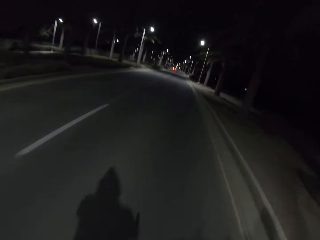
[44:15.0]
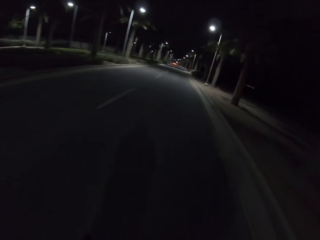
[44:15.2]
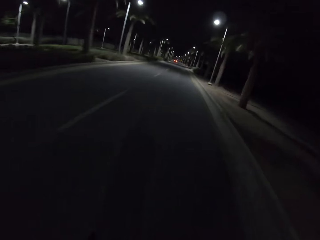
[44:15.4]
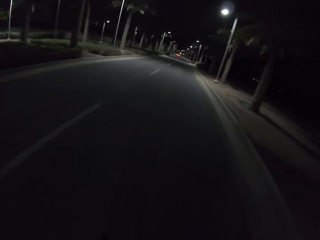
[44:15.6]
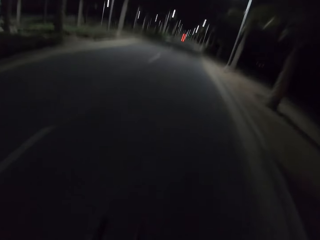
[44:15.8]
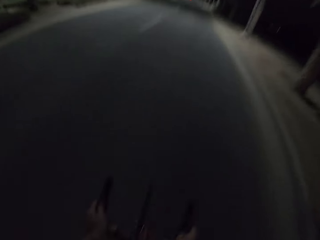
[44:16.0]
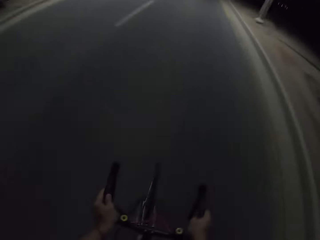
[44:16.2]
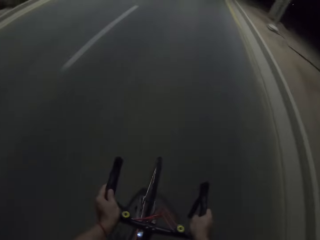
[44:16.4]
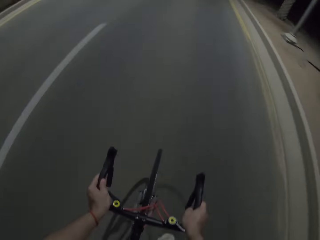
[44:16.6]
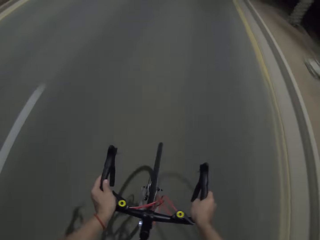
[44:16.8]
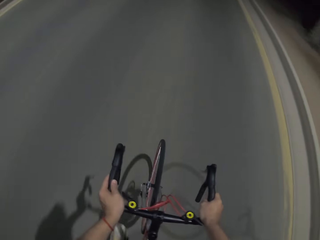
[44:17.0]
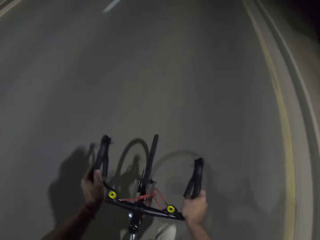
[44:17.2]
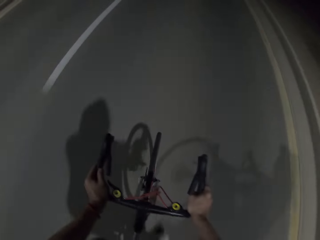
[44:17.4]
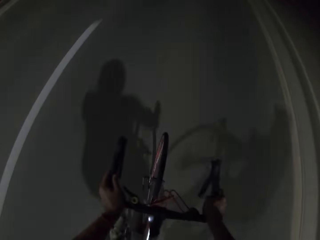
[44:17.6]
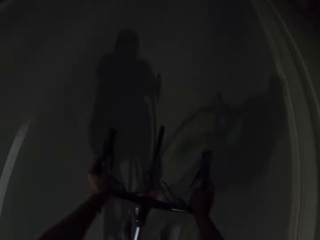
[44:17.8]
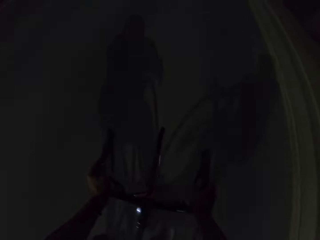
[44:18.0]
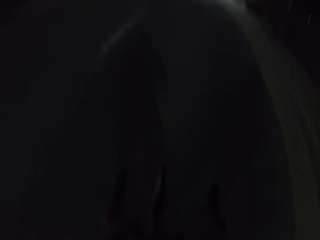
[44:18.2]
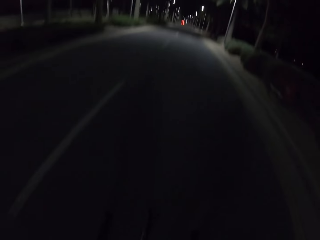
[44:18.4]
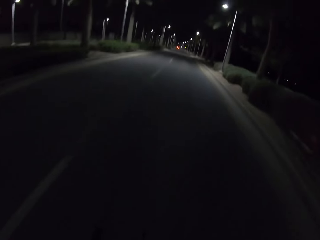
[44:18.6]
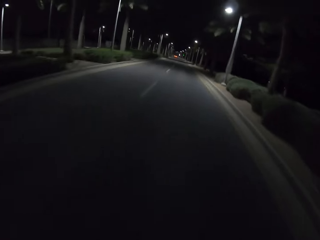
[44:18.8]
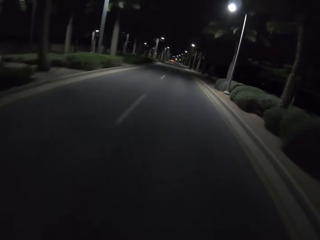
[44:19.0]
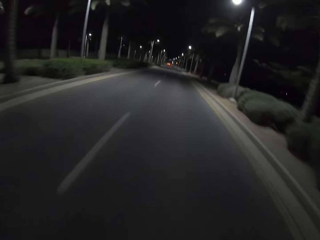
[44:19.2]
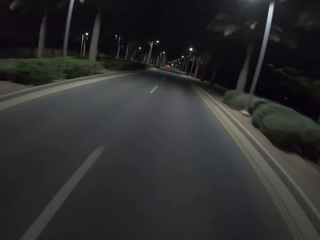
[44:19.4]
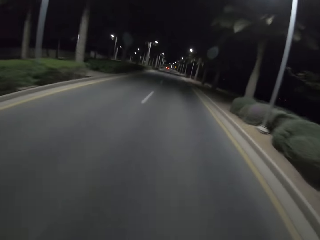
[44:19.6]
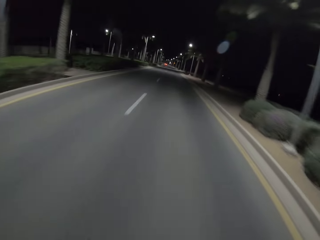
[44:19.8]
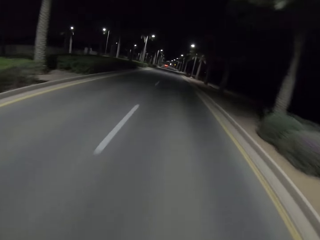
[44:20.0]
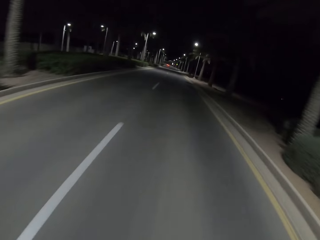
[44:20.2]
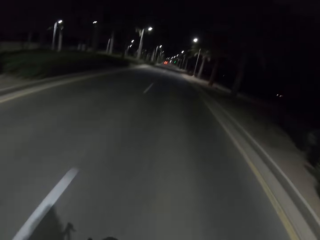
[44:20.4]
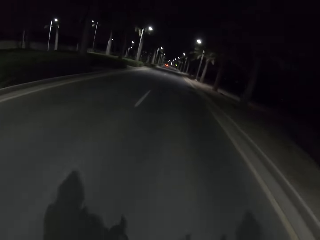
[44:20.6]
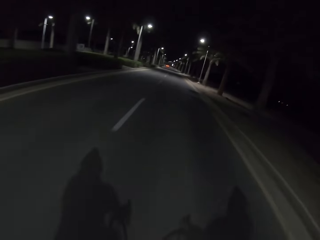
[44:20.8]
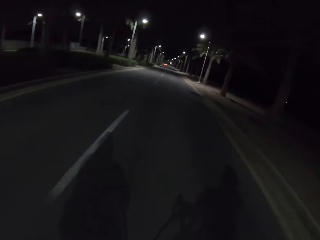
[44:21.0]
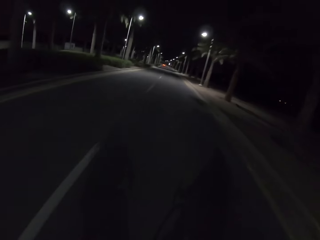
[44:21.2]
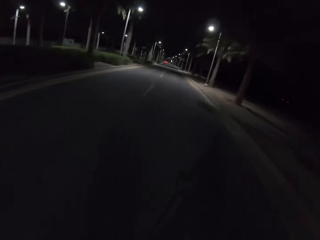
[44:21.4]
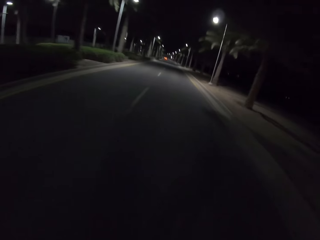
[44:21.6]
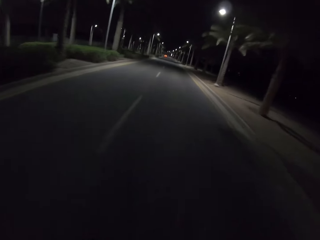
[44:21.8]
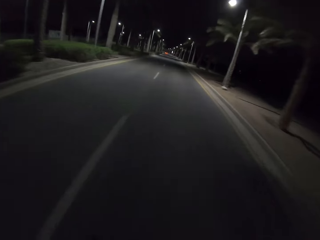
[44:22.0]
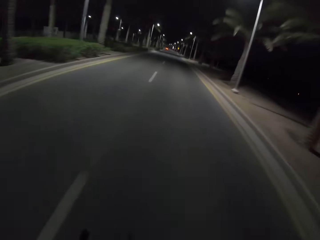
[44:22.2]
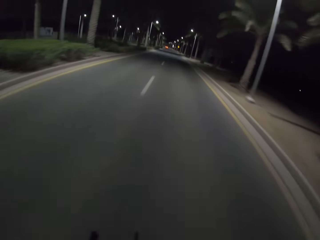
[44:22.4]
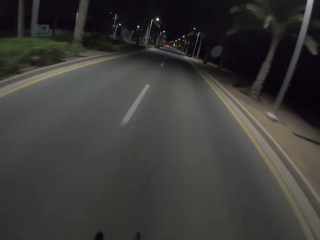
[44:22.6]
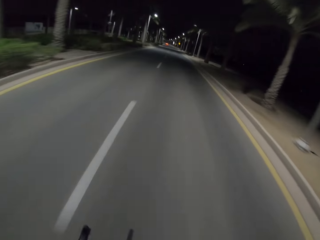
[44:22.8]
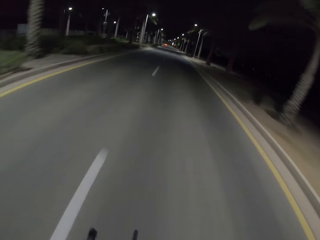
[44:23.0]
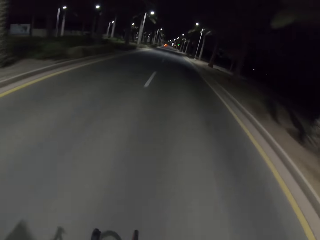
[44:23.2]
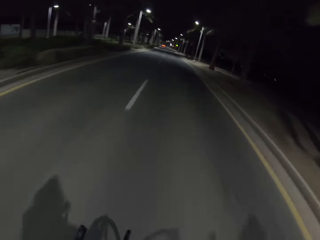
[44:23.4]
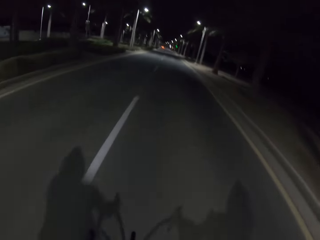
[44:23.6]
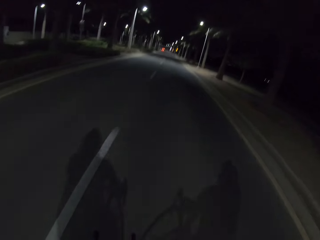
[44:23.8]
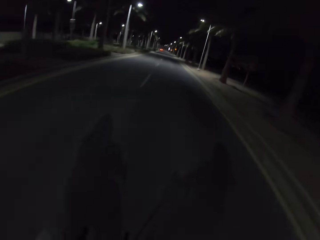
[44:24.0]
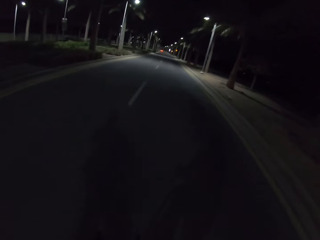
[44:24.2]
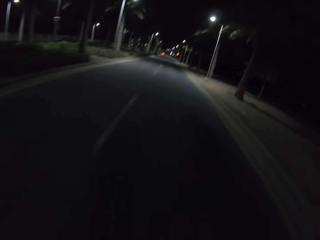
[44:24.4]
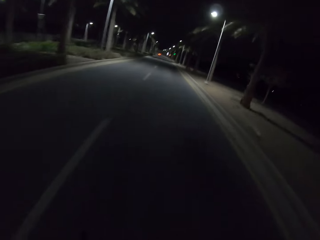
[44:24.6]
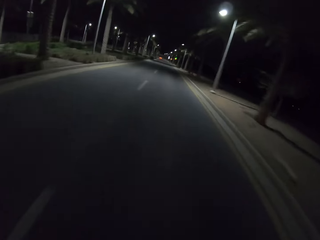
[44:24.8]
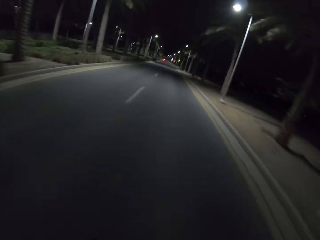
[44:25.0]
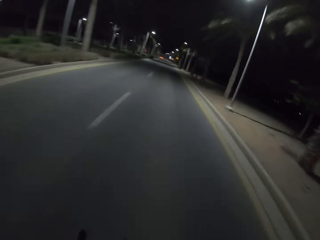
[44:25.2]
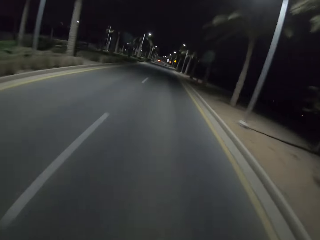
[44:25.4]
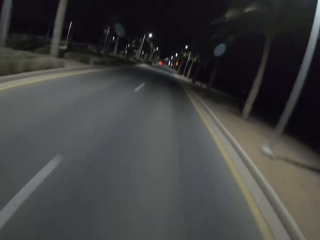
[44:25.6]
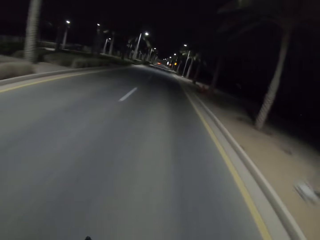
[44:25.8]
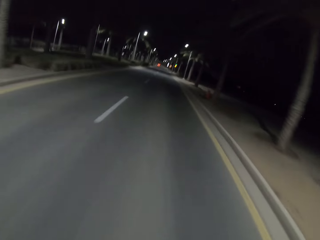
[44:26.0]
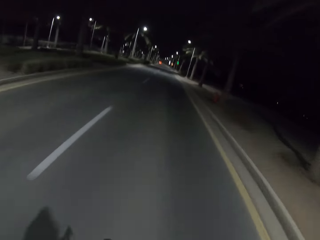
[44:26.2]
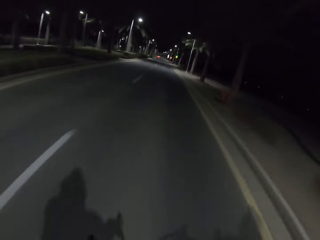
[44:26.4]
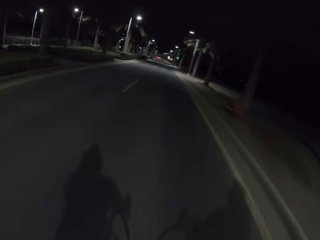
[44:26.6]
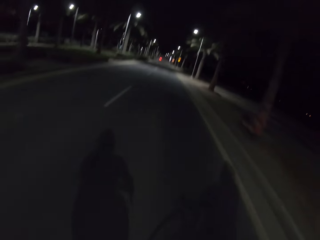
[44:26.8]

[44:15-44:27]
The camera wearer rides the bicycle. They look around.

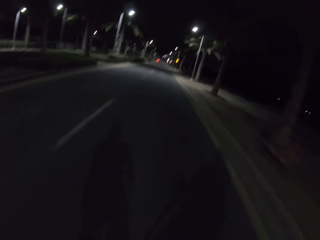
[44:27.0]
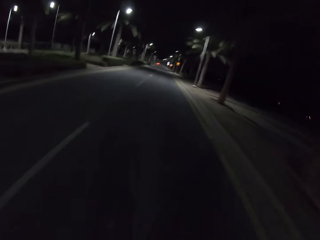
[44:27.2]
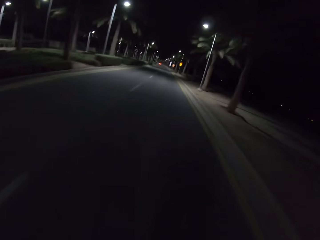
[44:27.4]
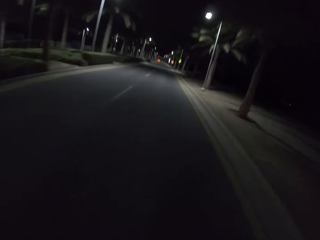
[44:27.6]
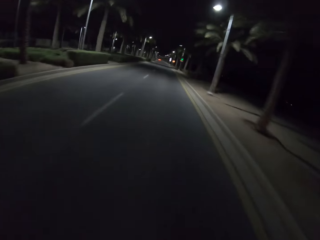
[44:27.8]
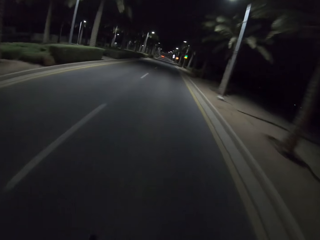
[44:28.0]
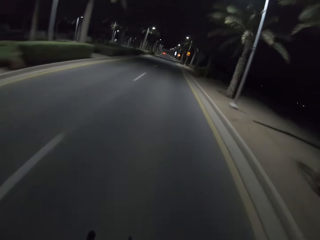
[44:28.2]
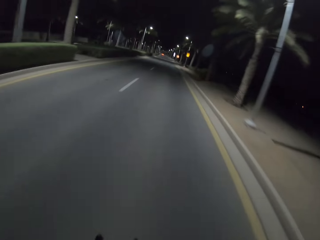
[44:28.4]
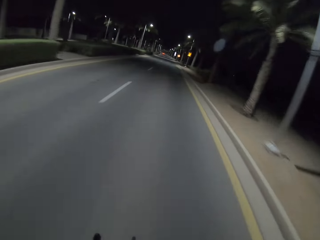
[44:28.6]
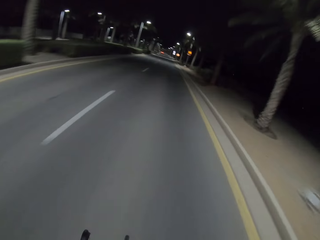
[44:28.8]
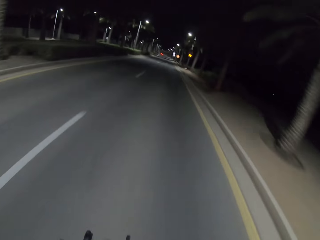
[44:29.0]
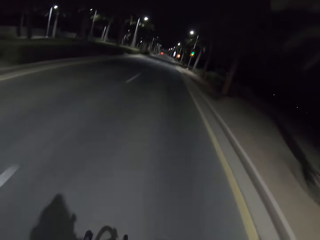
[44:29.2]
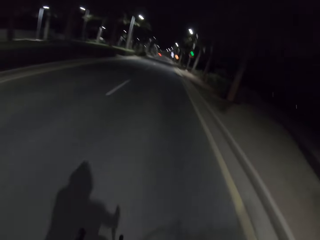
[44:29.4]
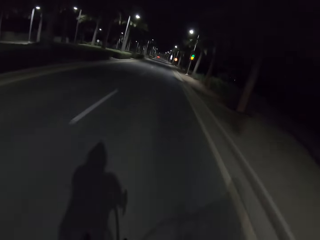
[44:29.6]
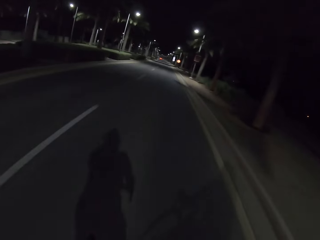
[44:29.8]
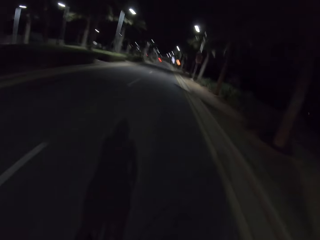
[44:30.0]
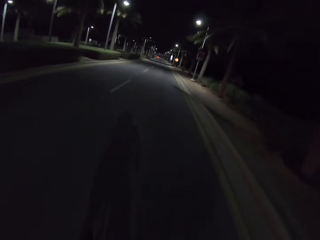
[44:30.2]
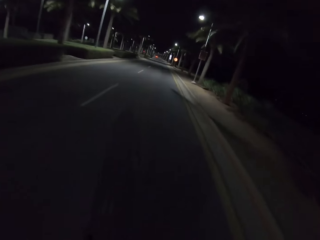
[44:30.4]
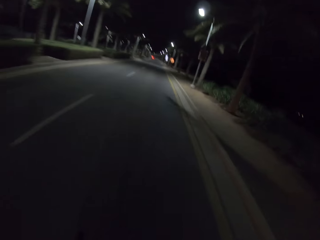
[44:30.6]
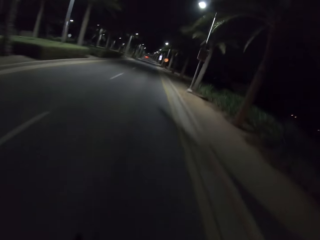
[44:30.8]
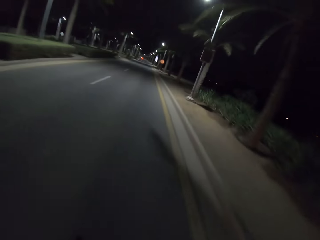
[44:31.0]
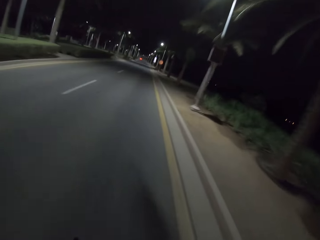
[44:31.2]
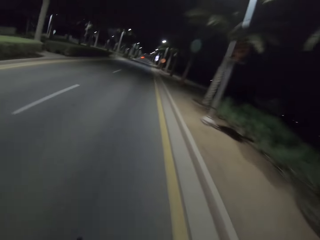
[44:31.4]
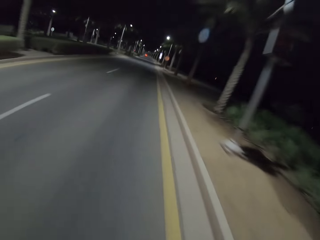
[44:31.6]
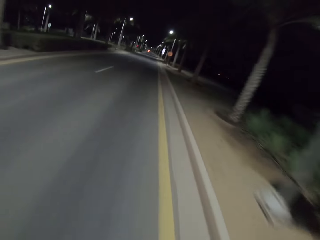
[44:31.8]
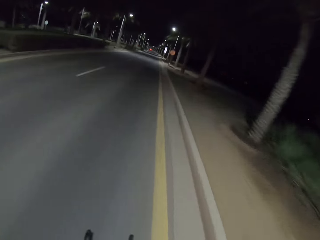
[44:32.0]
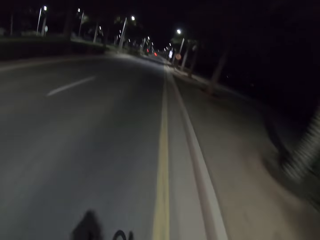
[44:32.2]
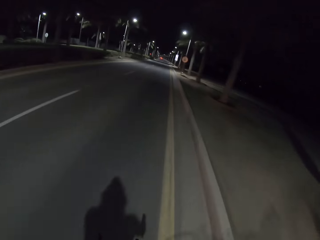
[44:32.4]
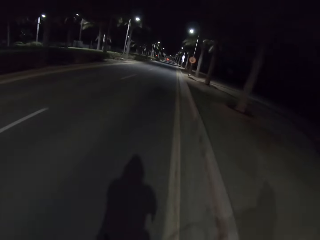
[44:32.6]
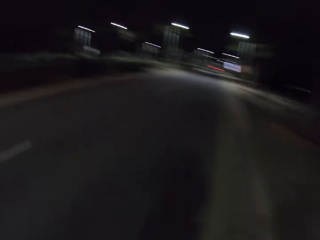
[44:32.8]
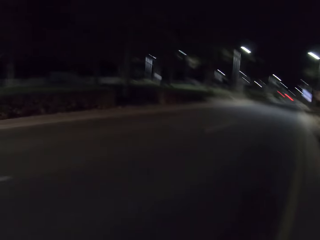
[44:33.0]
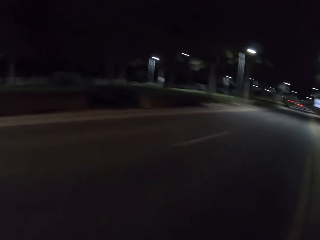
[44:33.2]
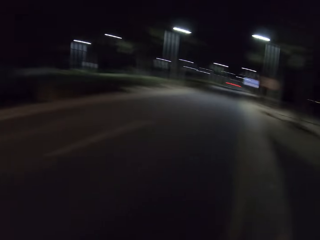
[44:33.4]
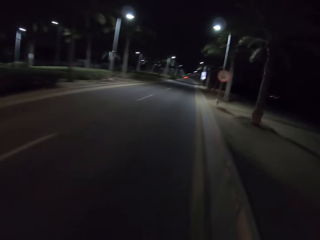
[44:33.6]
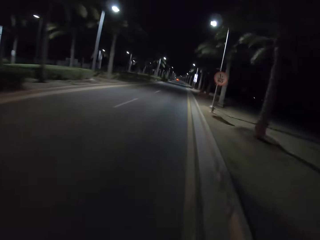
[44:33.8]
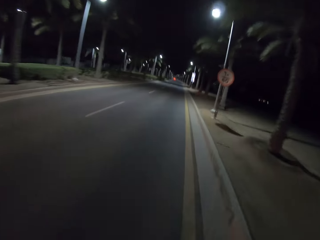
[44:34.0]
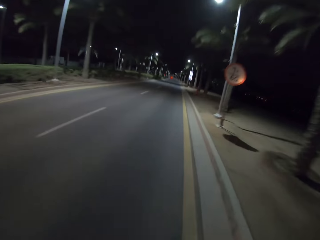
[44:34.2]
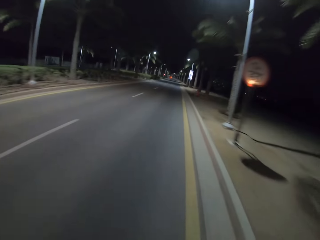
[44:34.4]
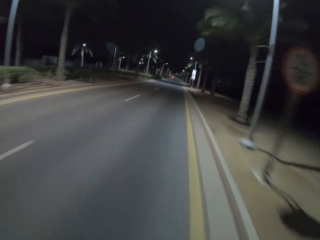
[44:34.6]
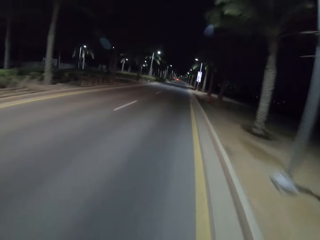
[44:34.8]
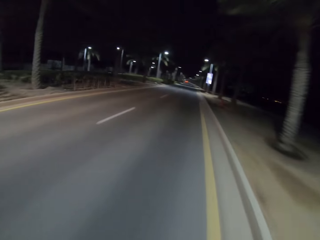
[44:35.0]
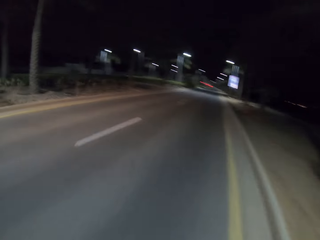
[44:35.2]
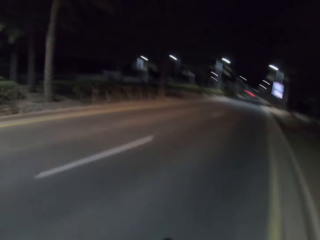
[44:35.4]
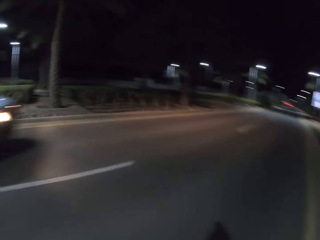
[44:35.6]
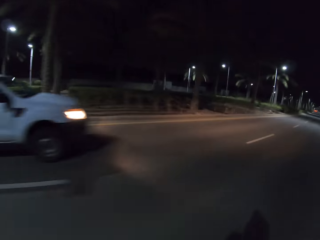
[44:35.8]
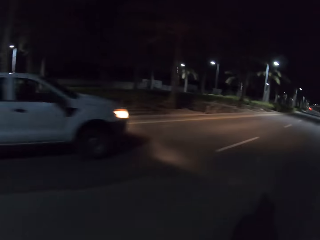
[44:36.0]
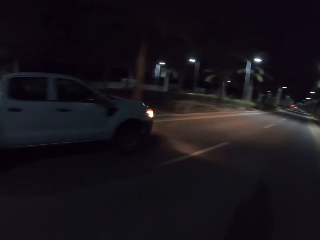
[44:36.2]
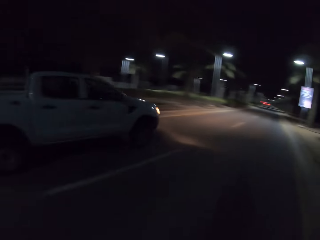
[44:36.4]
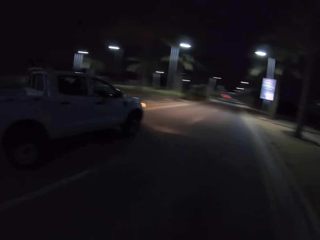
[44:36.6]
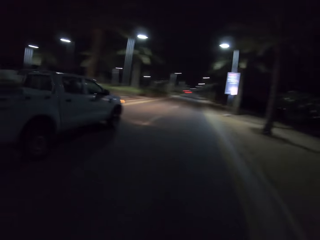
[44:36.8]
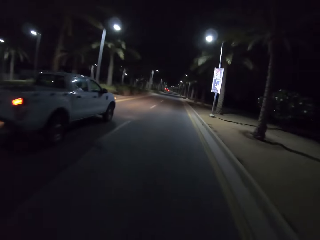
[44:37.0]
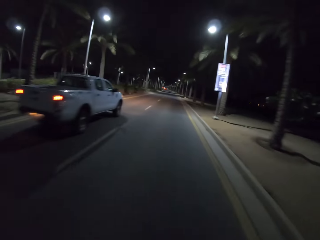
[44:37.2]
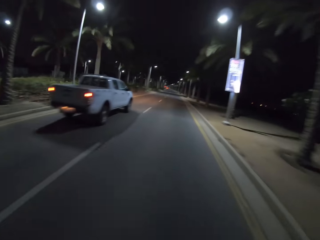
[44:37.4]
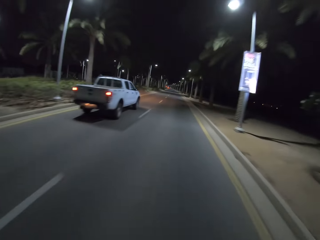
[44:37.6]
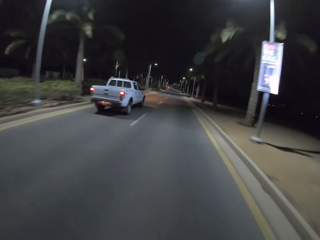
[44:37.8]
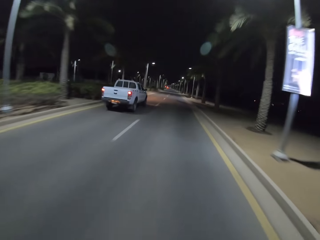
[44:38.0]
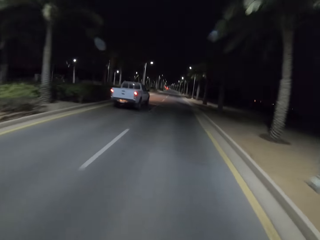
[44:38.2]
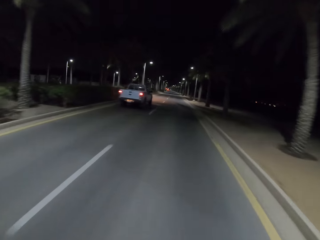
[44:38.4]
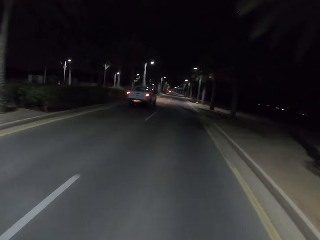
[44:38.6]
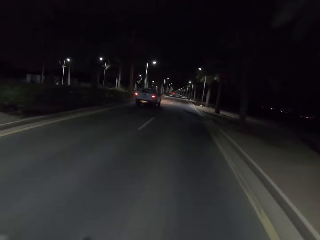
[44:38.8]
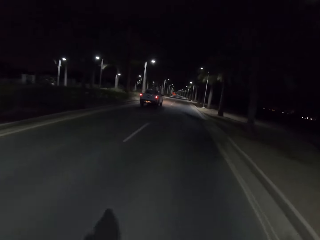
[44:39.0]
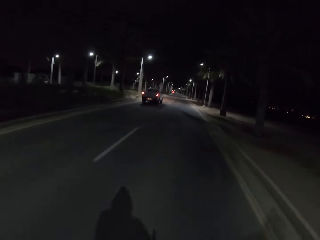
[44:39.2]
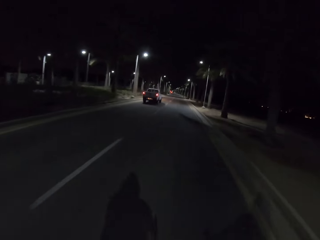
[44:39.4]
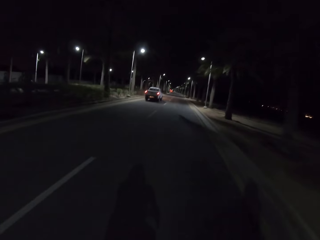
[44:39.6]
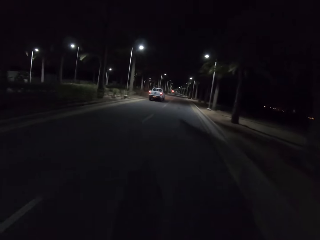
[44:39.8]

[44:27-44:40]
The camera wearer rides the bicycle. They look around.
